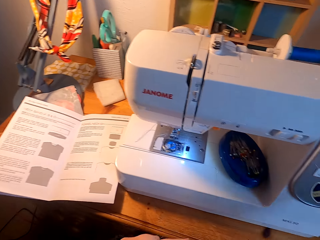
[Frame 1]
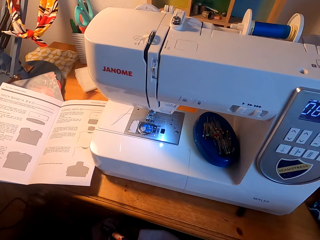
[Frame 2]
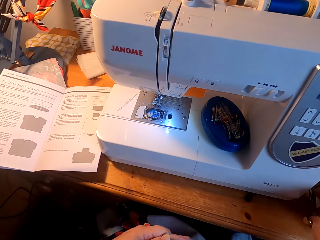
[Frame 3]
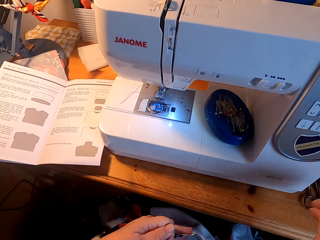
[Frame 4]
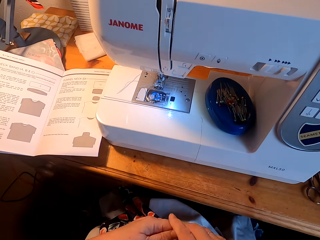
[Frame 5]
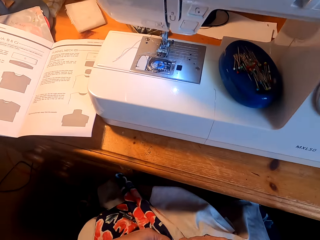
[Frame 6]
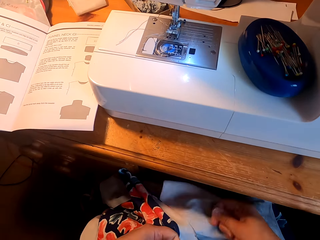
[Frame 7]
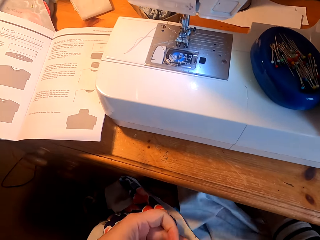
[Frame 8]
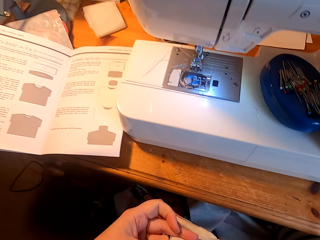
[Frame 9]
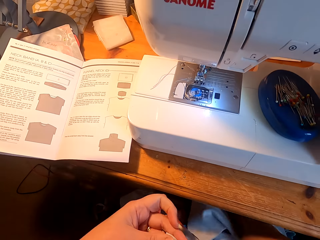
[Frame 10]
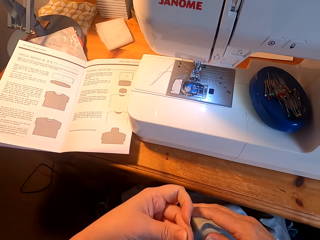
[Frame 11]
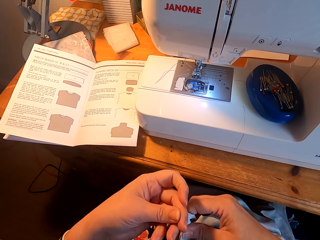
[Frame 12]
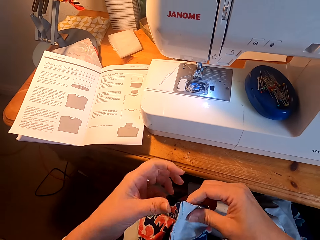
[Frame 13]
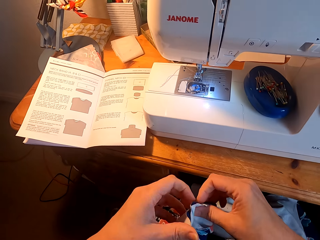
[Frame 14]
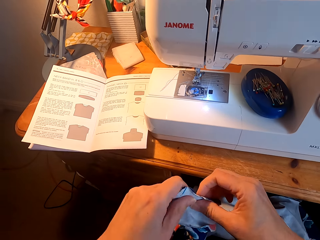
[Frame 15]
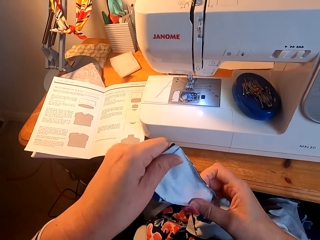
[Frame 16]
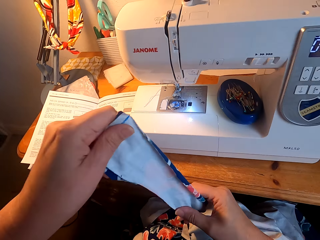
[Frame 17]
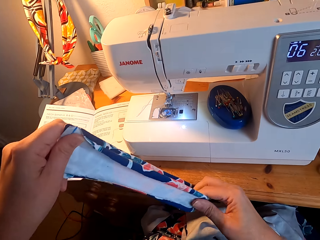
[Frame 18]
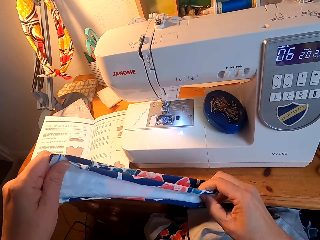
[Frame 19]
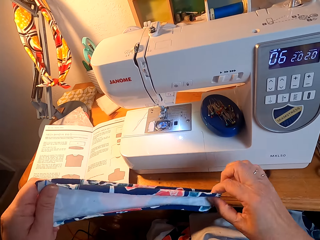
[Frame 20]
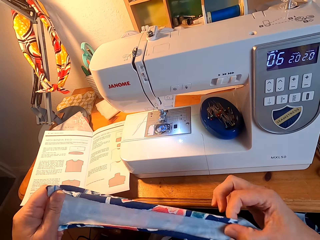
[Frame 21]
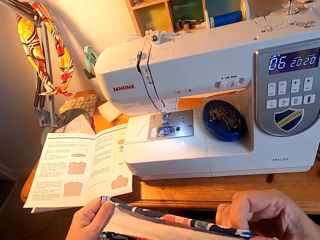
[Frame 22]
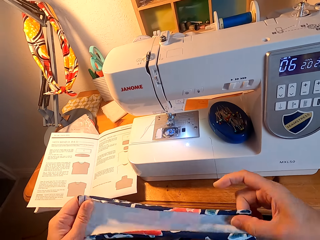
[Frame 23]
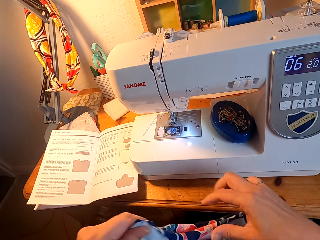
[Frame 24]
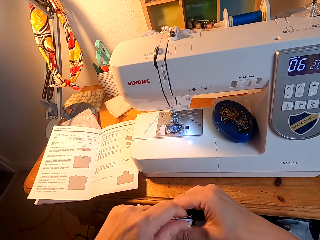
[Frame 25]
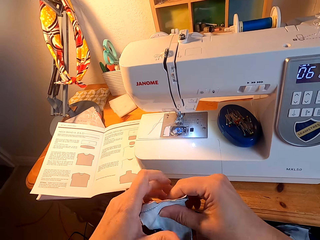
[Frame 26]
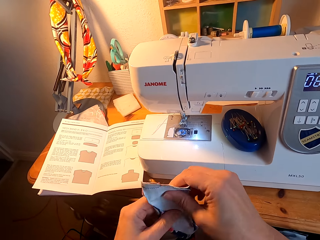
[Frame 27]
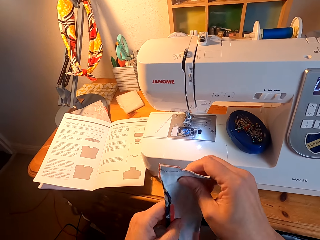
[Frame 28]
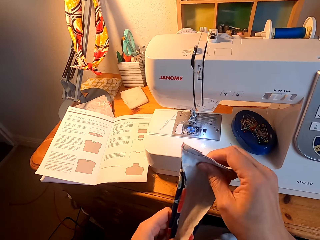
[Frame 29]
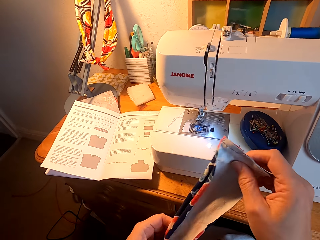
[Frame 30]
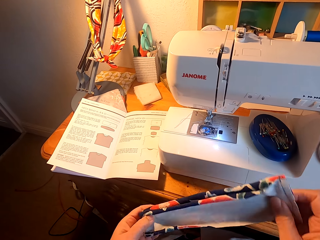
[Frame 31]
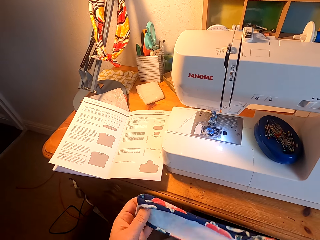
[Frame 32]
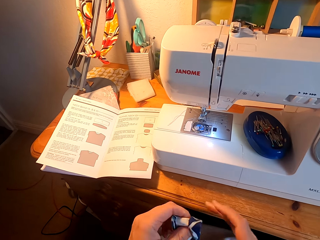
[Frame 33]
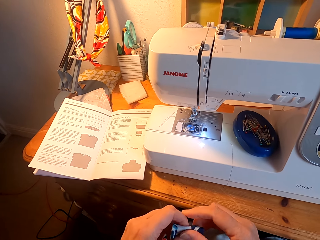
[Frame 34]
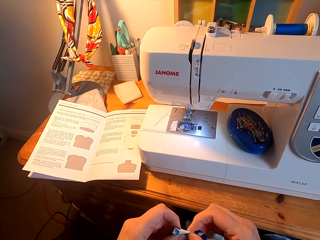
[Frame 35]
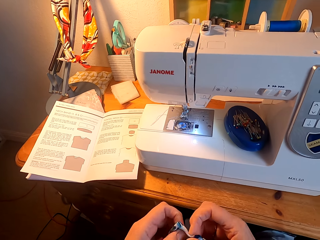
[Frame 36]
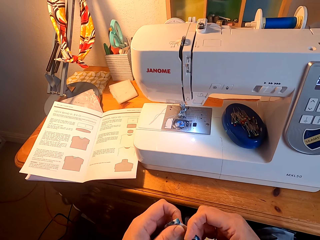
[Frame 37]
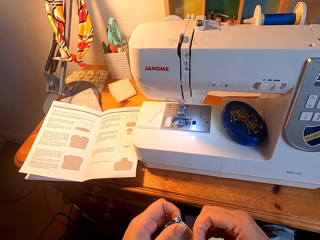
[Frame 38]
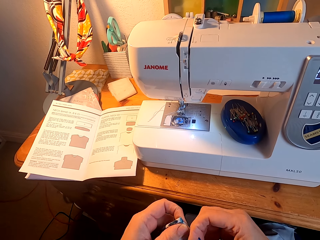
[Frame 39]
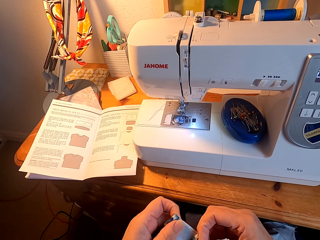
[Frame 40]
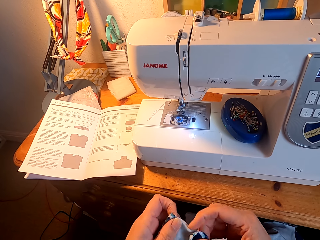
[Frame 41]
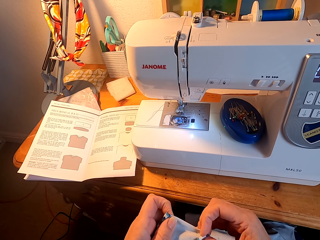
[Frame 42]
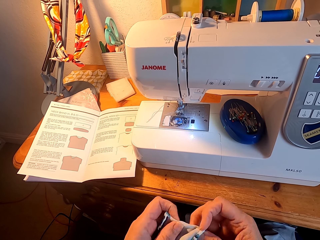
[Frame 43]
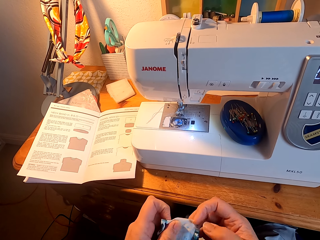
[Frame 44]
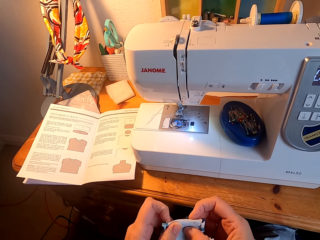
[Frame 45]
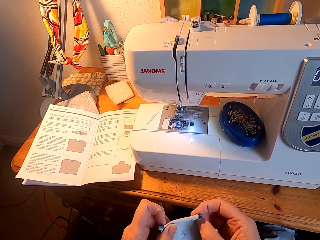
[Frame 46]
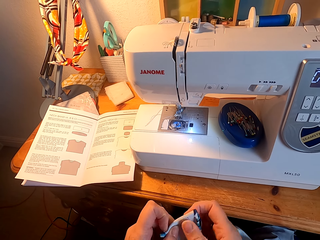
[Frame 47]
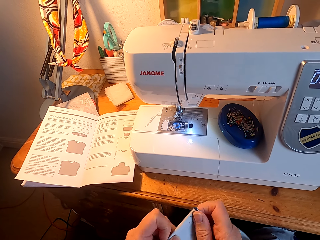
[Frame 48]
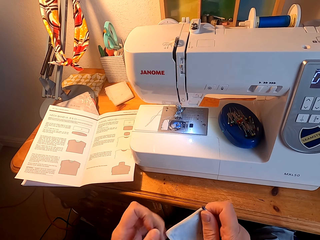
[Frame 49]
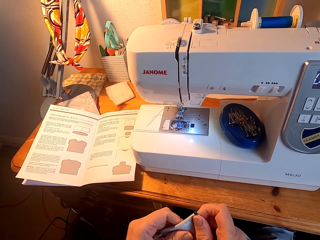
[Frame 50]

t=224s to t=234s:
The camera wearer puts the scissor on the sewing machine. They align the piece of material. They unfold a piece of cloth.

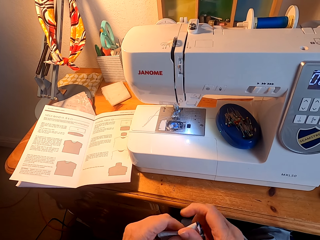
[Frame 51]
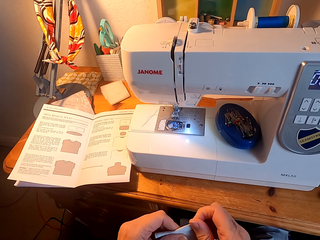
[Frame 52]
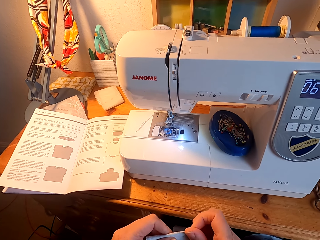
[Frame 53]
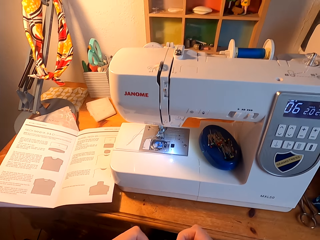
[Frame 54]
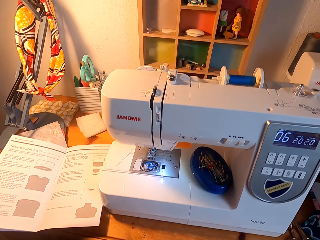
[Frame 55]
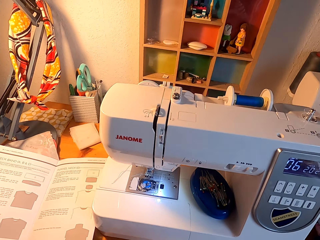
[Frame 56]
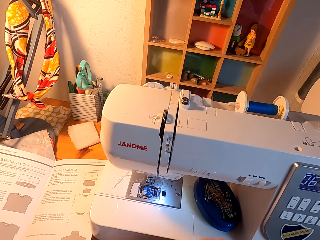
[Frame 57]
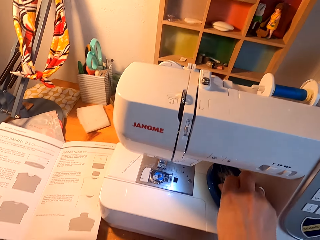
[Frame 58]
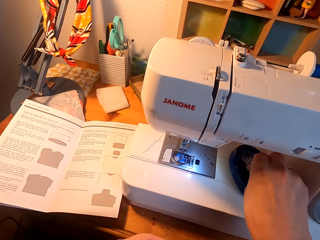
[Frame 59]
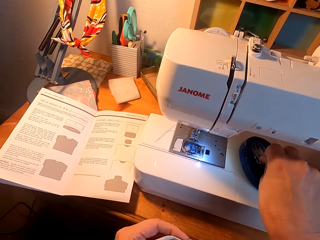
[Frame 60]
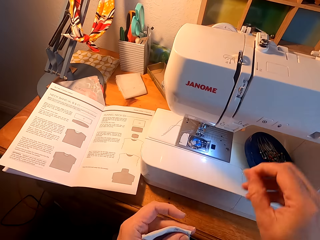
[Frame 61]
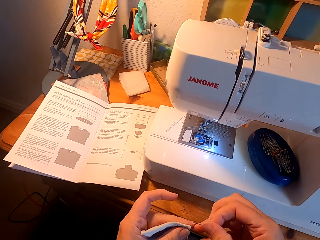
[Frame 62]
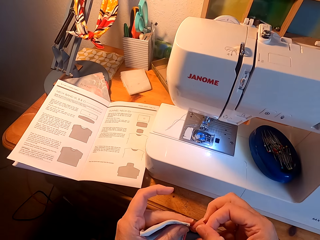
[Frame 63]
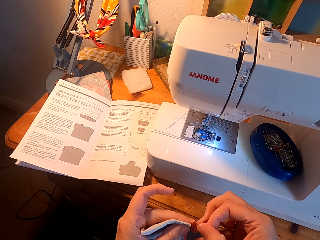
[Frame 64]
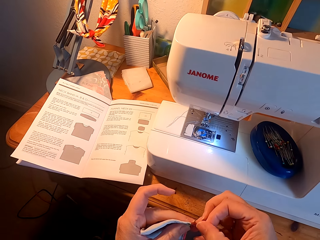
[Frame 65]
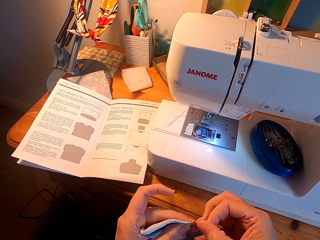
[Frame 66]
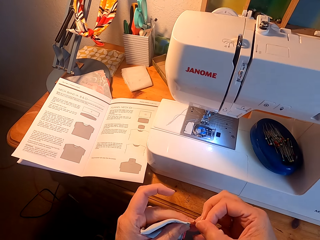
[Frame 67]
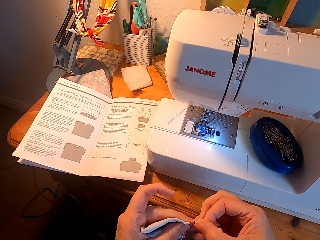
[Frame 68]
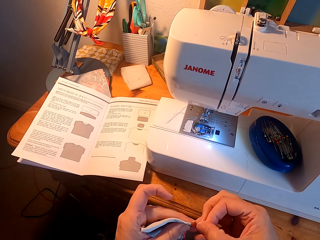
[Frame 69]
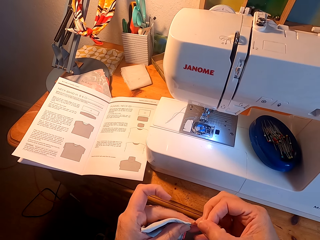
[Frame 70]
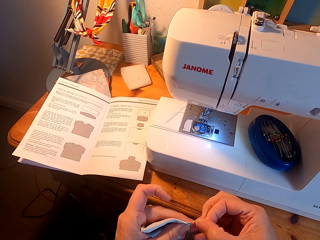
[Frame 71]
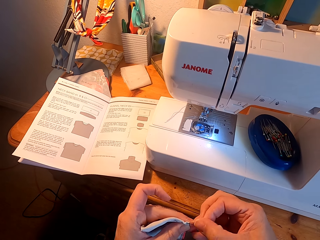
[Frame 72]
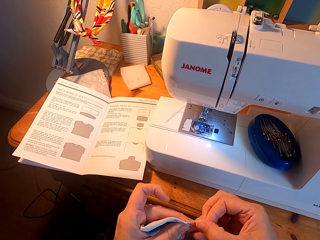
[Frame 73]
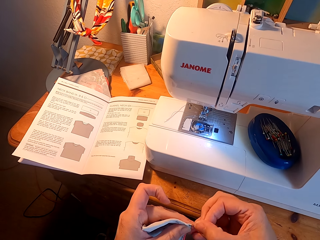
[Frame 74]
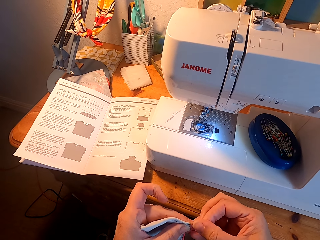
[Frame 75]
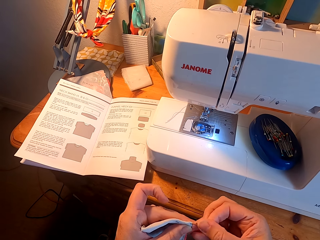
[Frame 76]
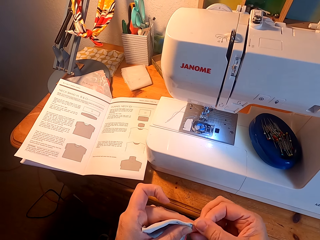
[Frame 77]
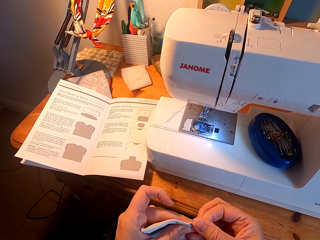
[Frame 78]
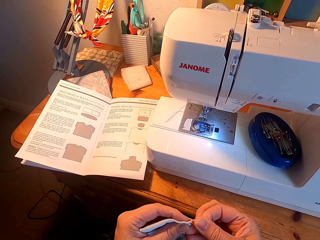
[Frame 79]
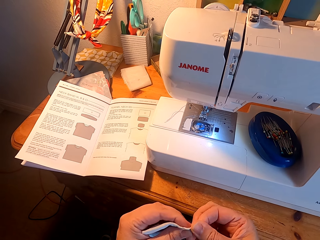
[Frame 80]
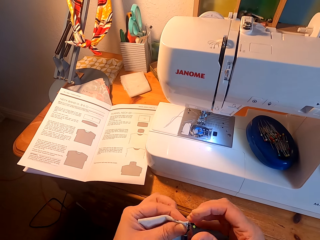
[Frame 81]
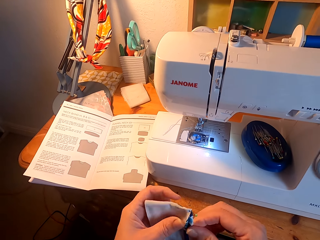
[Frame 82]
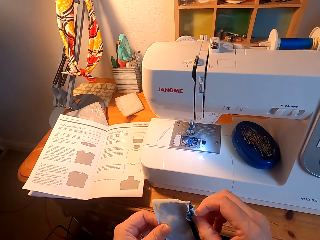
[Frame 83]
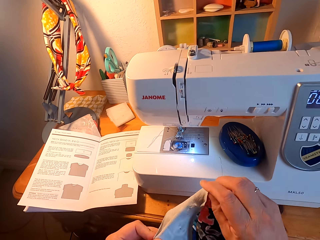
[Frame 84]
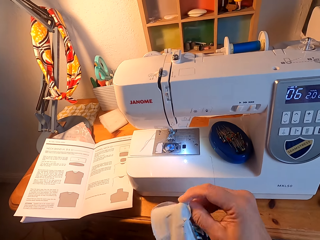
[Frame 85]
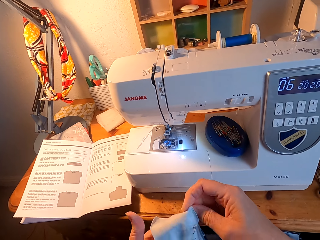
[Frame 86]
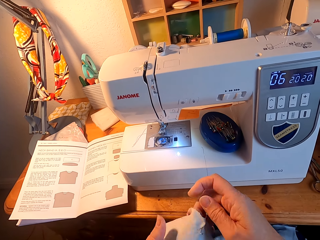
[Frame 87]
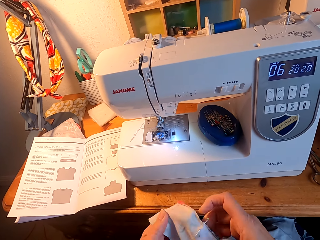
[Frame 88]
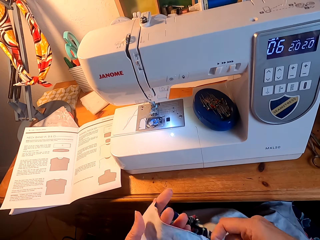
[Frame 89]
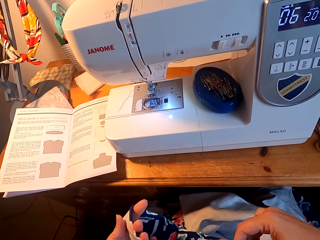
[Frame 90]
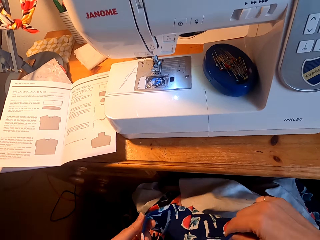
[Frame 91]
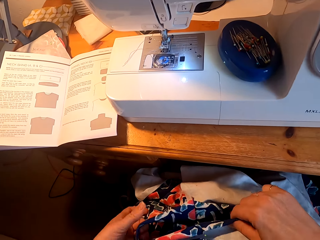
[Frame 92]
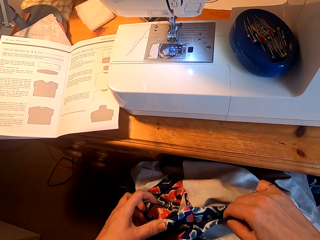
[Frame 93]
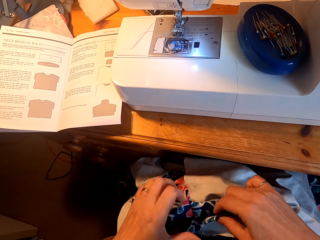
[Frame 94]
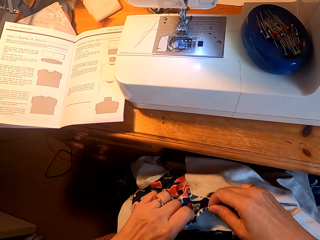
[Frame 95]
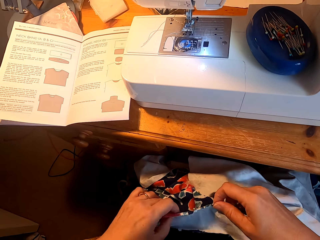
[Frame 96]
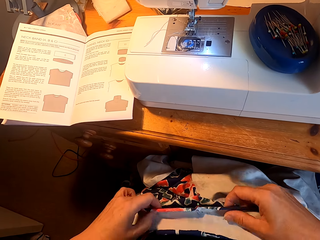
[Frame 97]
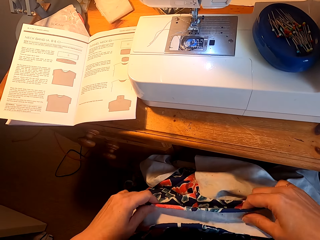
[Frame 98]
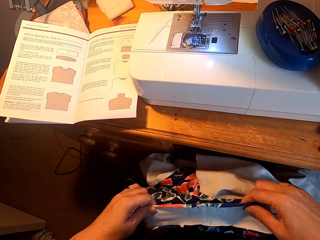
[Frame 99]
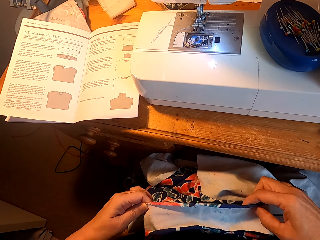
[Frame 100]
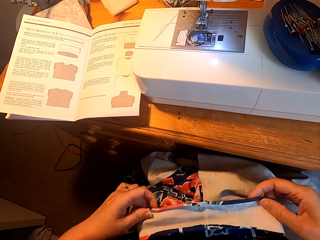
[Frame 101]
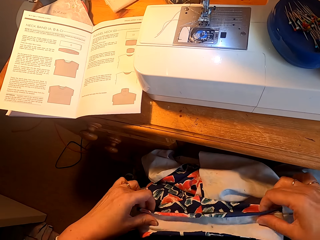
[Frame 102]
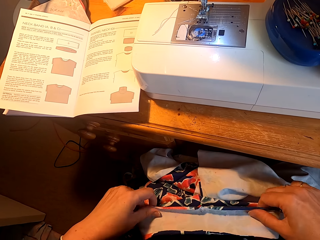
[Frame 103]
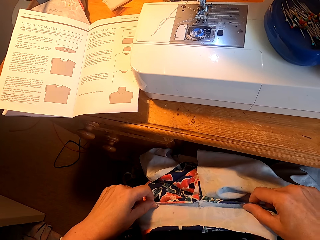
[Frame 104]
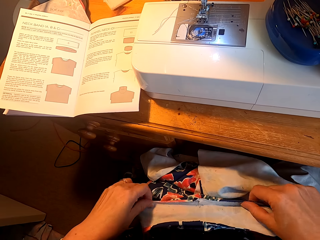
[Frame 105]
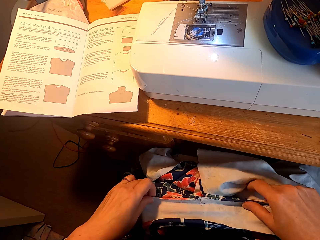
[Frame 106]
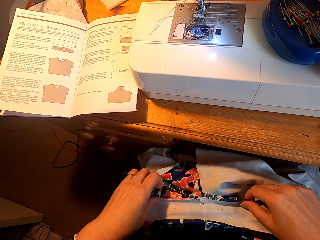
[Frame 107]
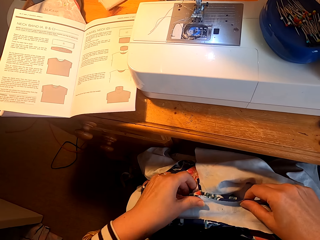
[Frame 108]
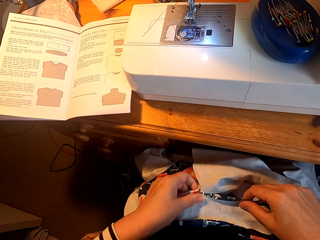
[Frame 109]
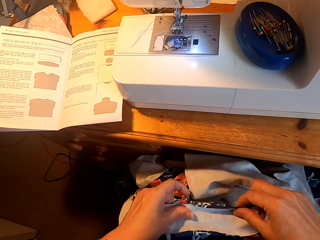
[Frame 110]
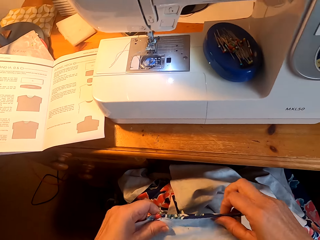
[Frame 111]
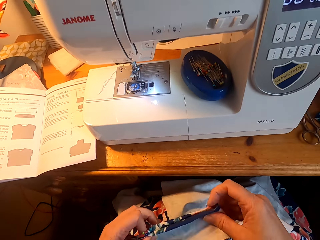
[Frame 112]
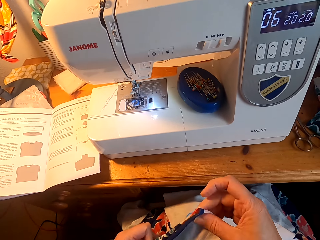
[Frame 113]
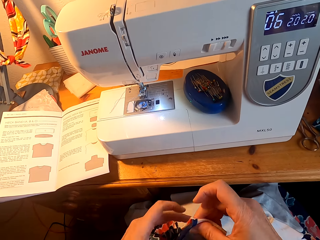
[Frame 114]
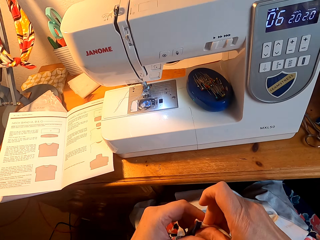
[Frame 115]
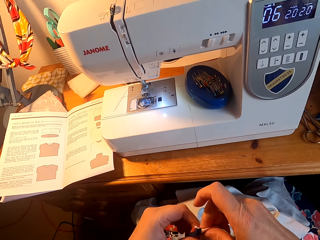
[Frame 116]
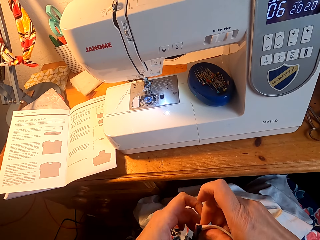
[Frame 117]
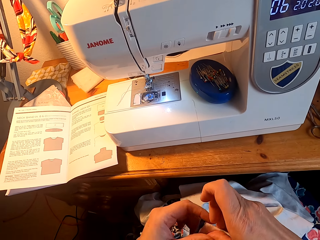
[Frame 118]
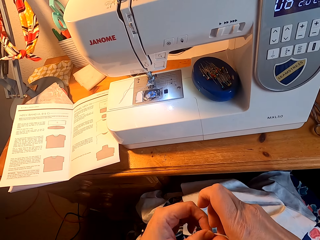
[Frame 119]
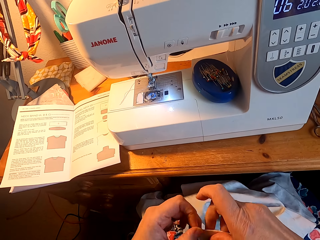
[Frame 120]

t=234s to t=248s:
The camera wearer takes the pins from the container holder. They pin the piece of material. They align the piece of material.
